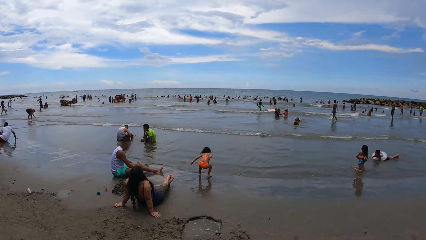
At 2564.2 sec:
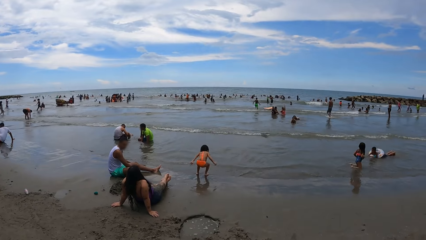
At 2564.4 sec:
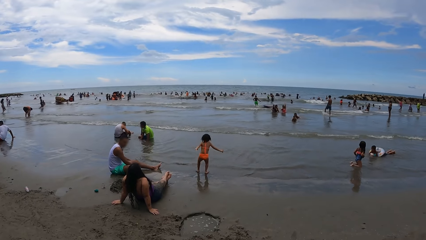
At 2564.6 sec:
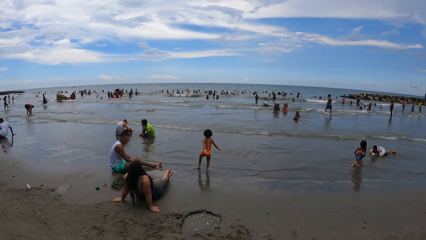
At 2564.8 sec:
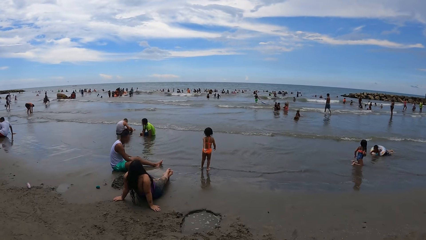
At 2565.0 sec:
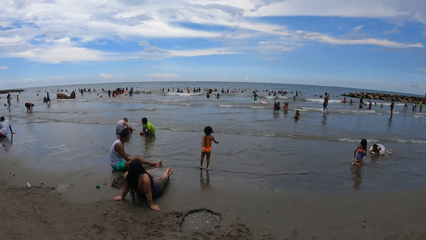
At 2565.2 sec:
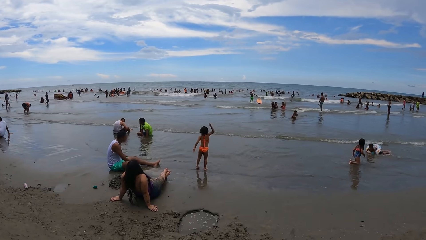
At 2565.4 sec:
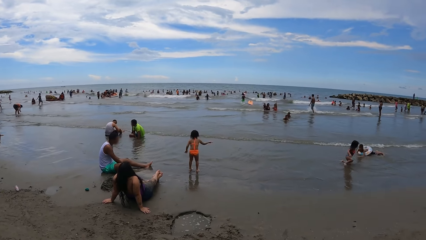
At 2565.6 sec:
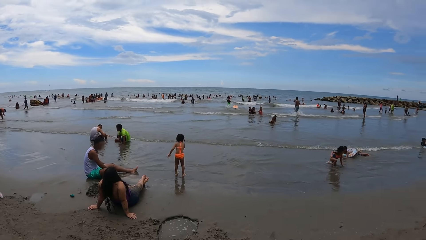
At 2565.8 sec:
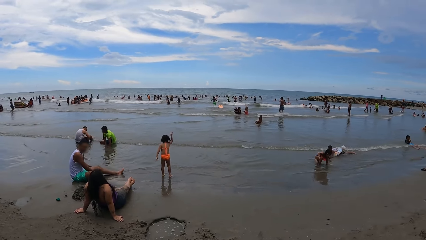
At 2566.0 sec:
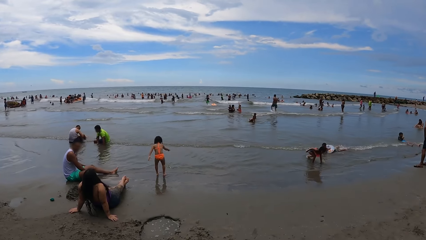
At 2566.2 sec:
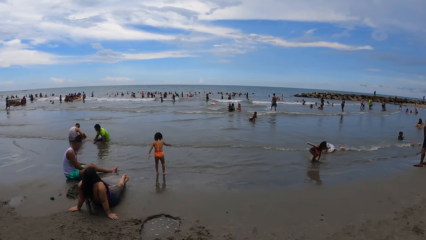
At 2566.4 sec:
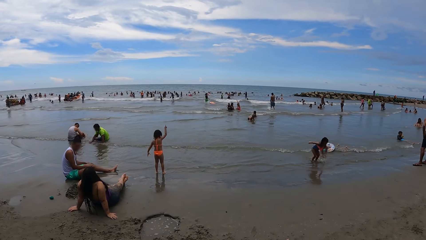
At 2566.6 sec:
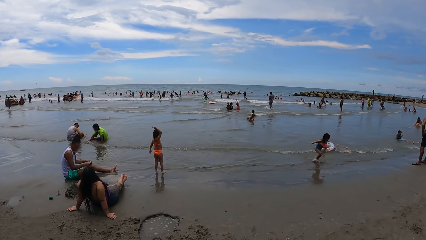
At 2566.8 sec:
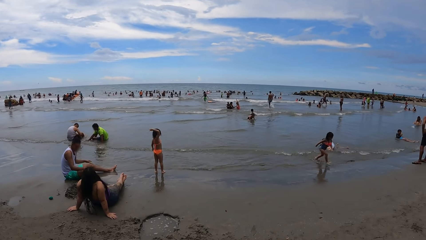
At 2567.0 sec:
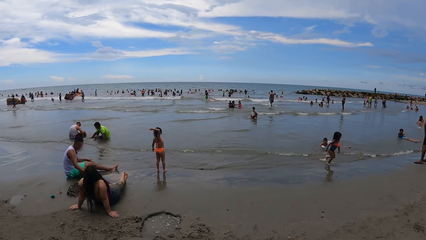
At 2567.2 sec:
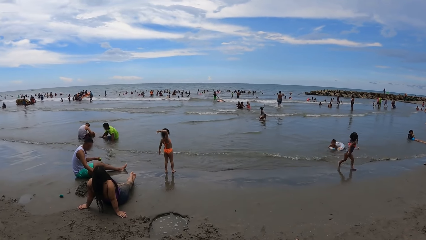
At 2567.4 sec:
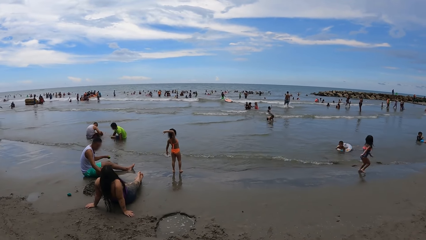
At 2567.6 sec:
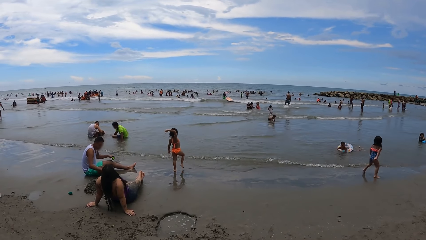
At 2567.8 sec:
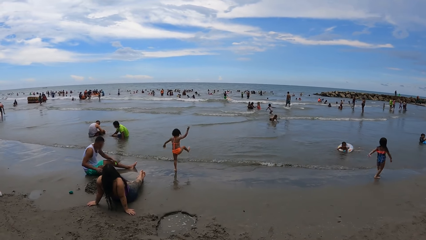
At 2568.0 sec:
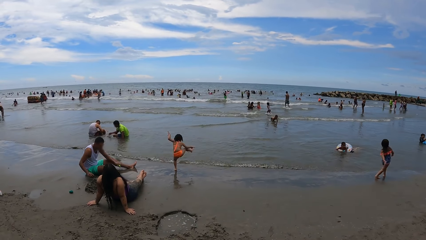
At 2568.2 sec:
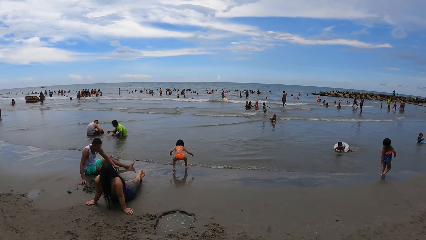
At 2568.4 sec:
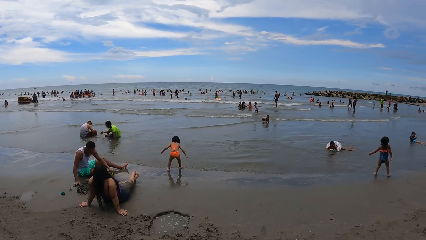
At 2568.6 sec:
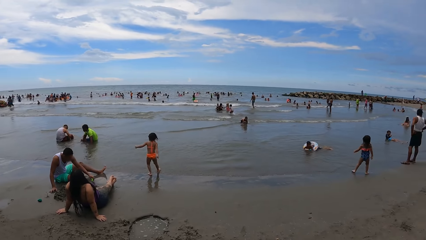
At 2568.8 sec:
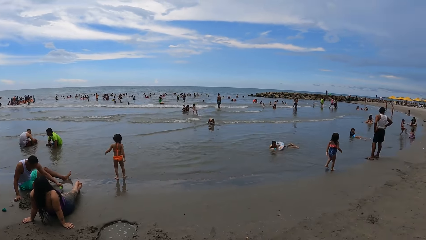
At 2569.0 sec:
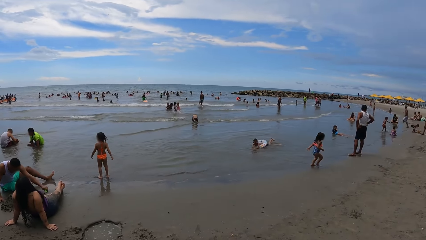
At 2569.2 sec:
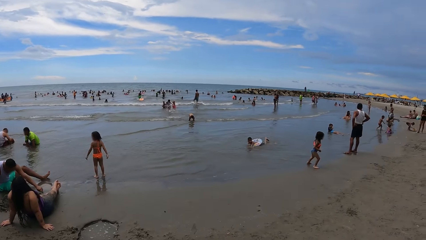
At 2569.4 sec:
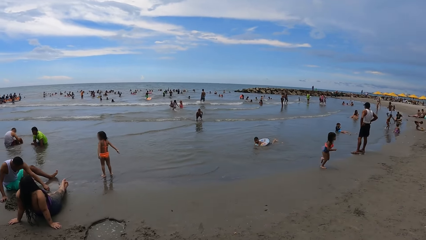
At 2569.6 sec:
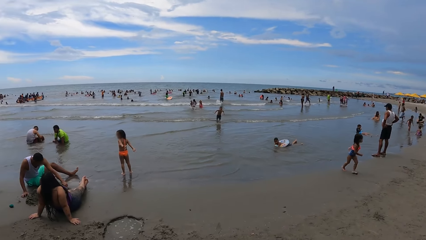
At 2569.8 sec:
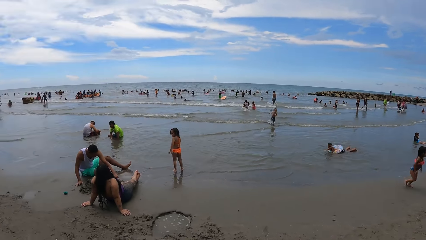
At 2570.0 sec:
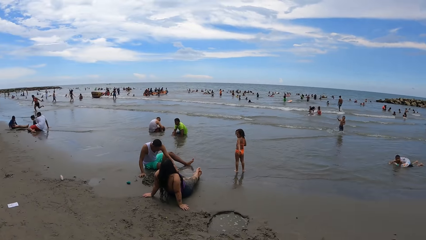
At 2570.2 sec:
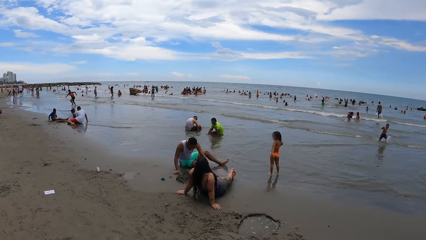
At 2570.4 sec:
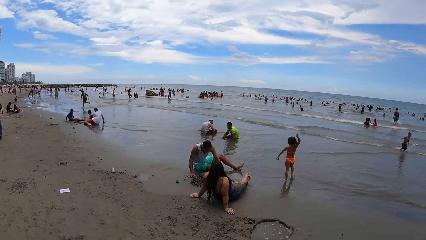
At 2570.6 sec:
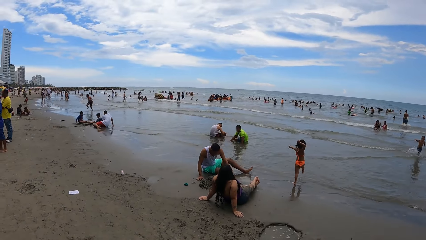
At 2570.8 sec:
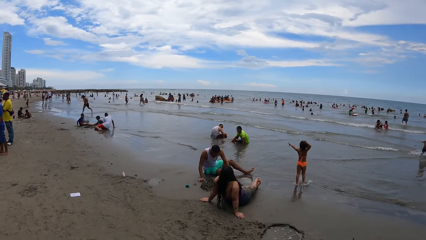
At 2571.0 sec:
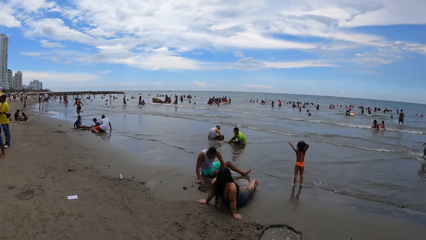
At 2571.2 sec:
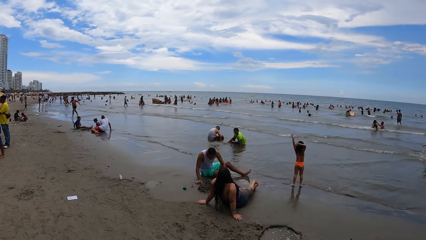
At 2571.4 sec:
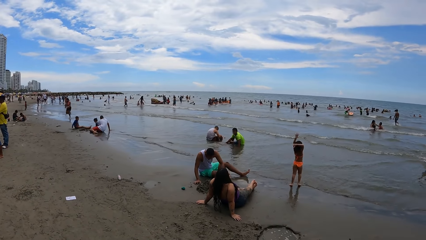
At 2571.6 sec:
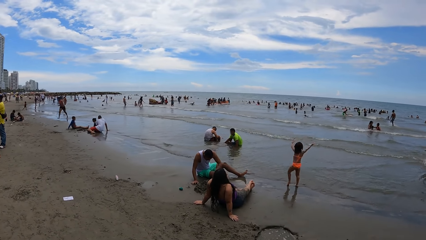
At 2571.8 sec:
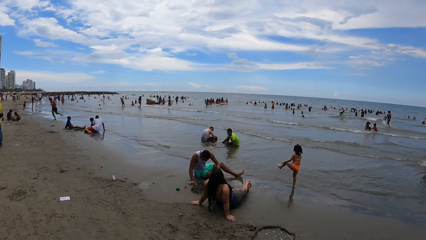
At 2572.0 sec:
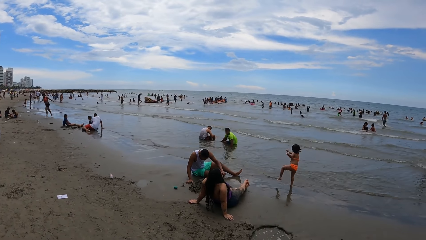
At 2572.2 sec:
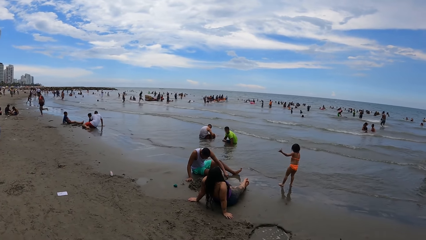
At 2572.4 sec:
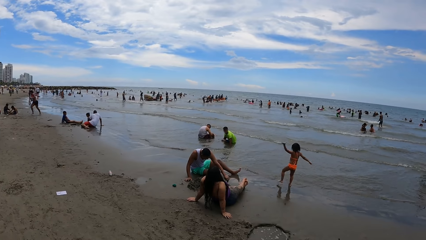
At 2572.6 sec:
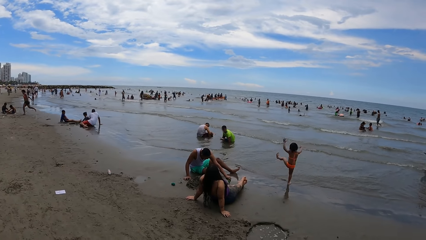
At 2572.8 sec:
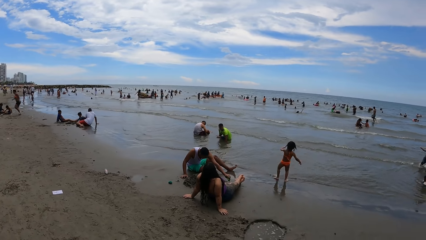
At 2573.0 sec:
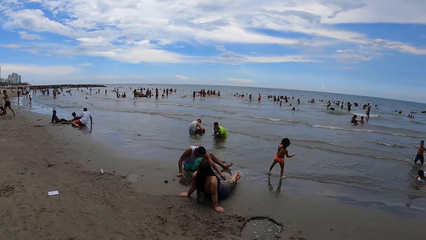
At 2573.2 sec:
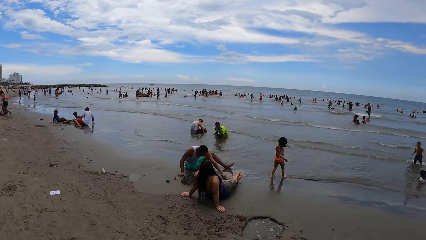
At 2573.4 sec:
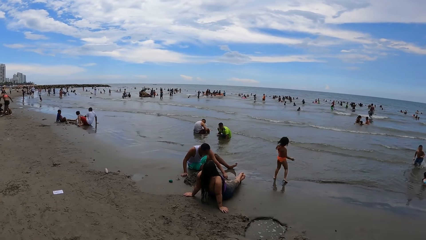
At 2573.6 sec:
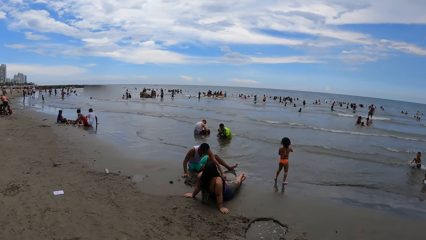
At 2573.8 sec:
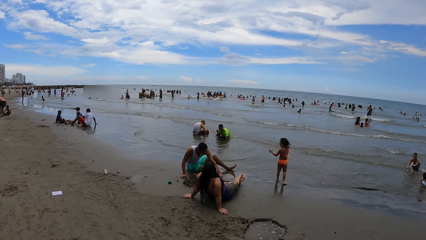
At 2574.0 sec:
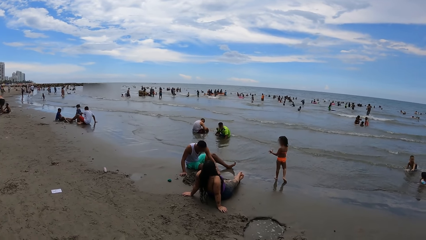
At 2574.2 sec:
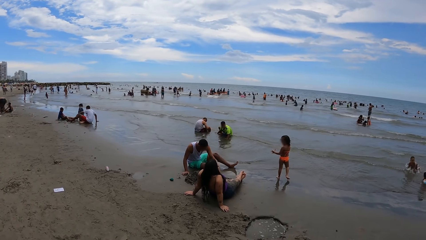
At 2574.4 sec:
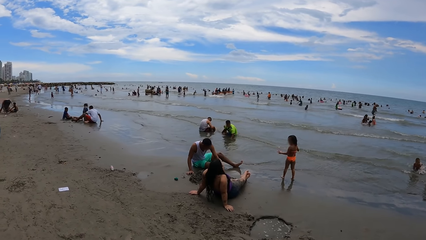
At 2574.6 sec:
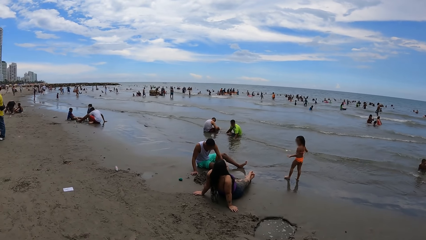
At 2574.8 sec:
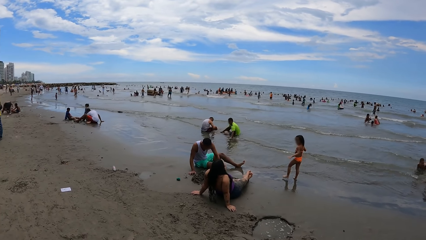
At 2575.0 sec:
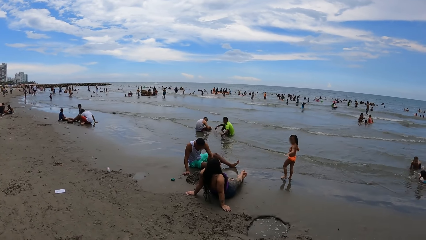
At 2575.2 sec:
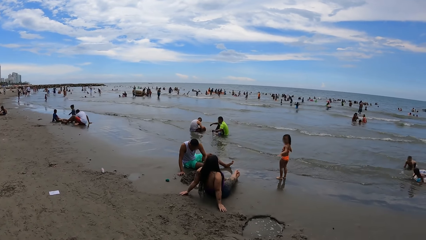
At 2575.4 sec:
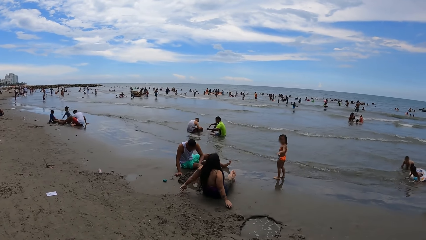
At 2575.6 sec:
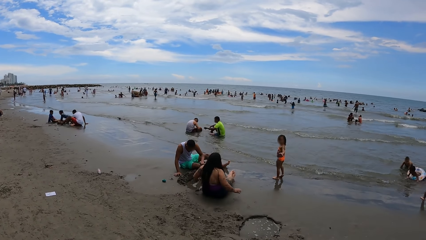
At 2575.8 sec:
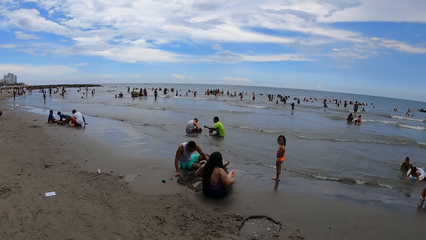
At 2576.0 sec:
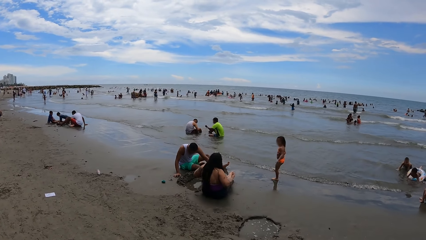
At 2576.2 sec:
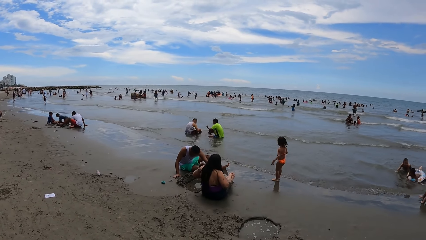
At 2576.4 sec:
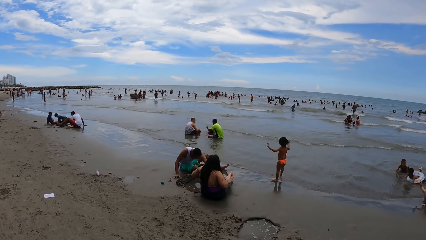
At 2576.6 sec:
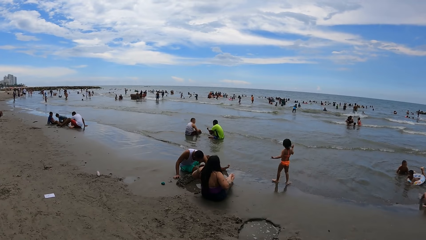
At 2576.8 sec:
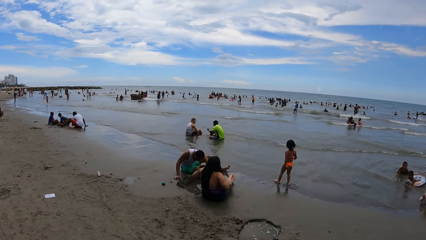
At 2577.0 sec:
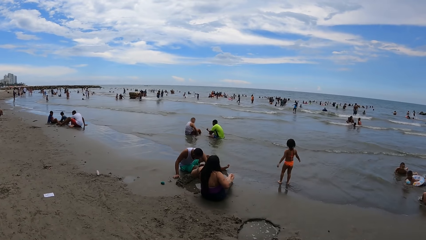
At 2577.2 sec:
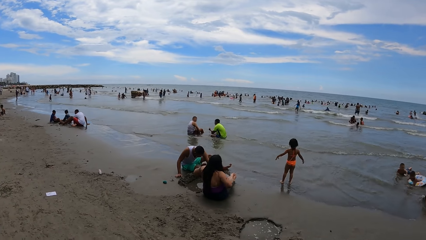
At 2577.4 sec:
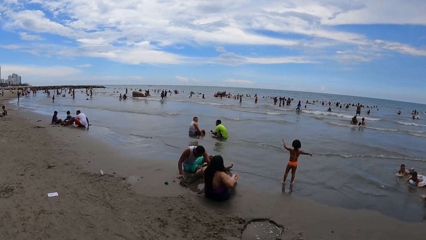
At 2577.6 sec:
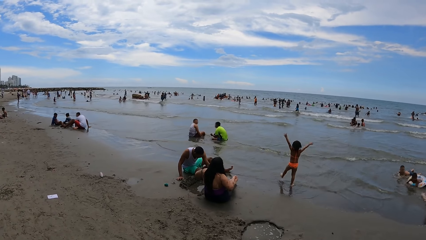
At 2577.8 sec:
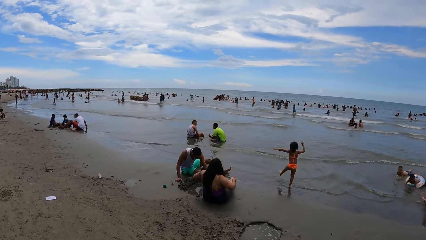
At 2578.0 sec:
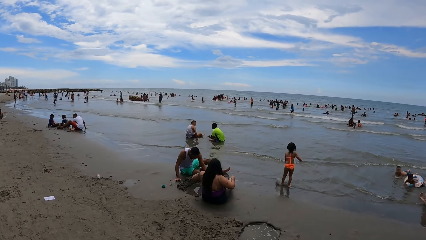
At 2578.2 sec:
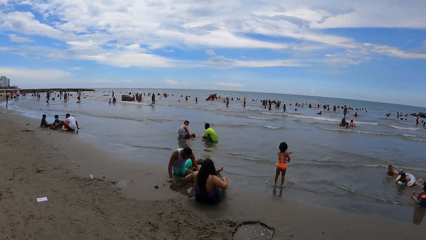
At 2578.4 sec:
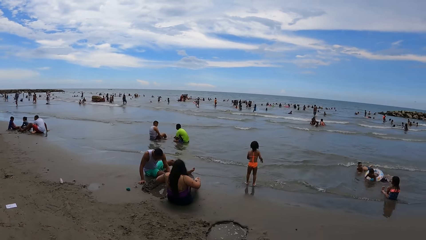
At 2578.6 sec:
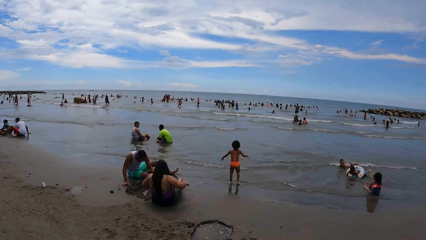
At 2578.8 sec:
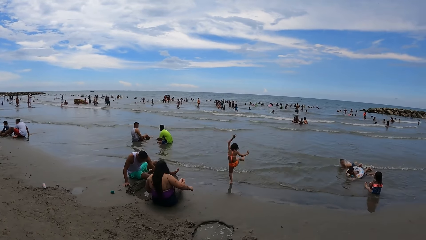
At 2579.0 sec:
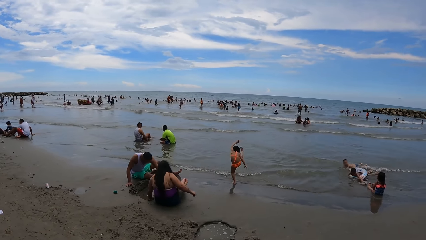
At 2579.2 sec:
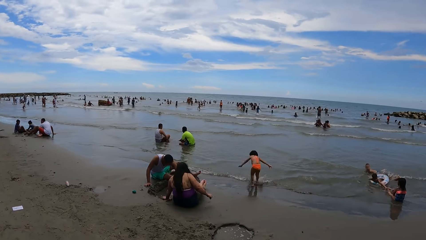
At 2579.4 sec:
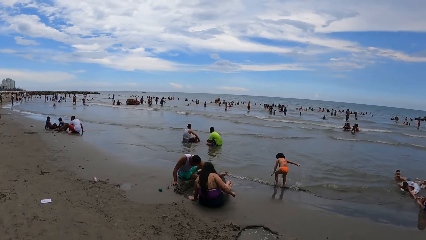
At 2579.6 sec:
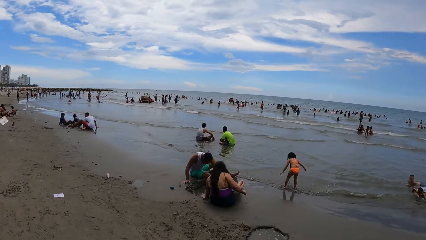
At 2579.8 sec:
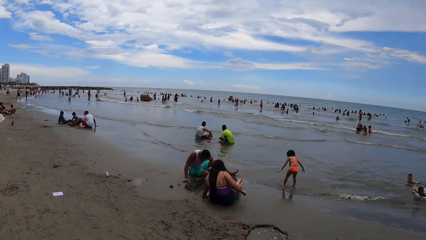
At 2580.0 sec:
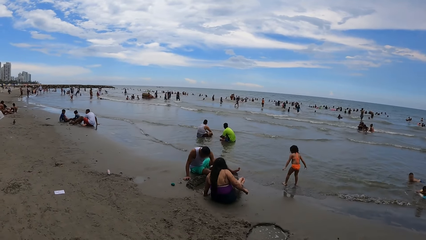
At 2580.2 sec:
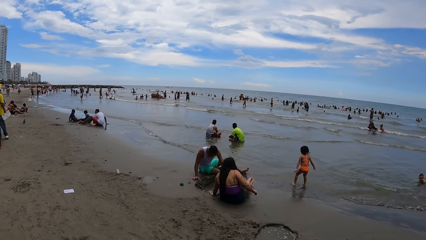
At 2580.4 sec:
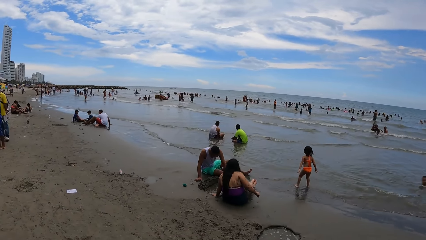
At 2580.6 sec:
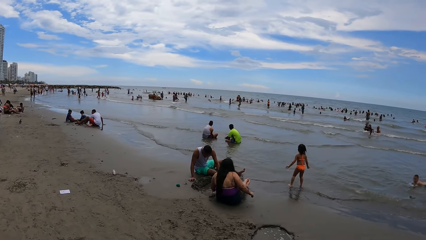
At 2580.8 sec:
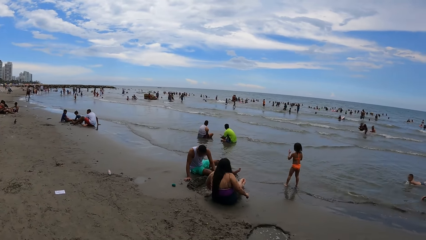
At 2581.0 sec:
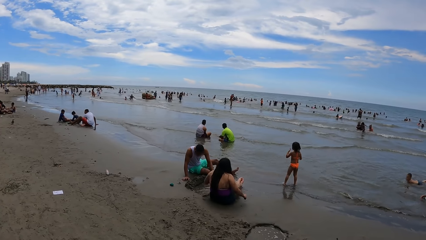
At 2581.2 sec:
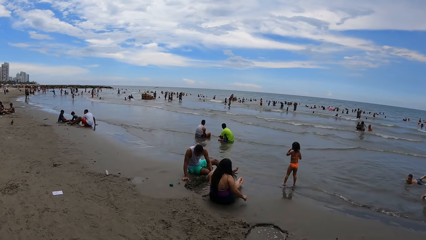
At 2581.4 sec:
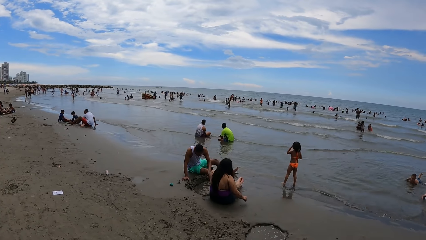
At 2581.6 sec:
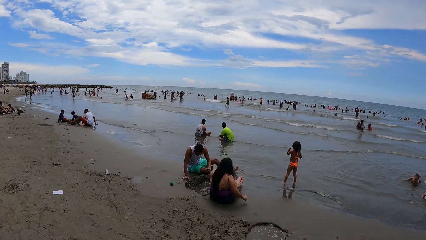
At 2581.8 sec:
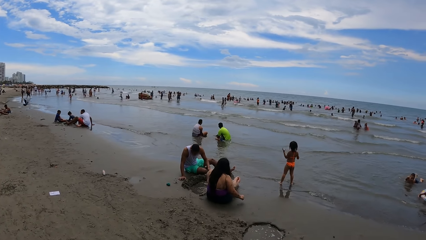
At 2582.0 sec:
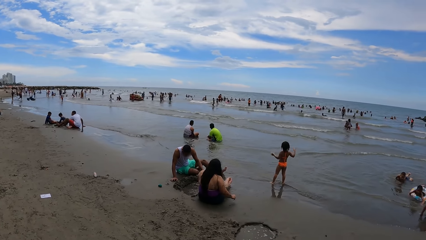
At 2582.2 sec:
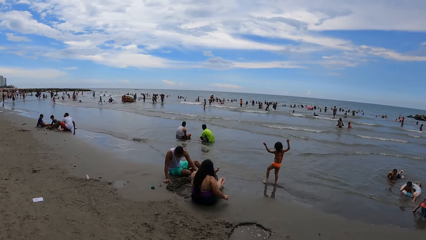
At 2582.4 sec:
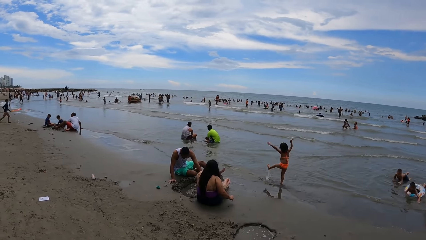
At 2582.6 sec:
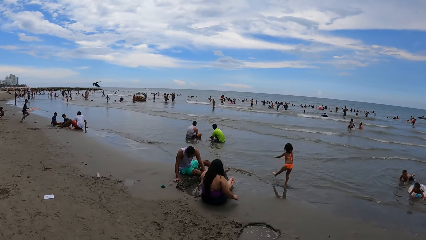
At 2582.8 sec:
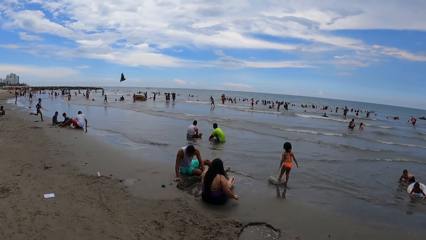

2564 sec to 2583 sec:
The camera wearer looks around.
